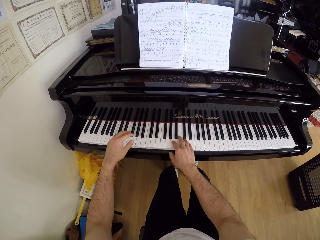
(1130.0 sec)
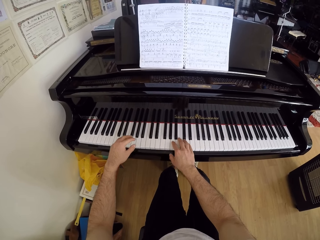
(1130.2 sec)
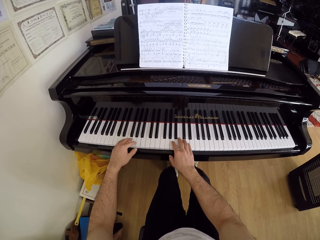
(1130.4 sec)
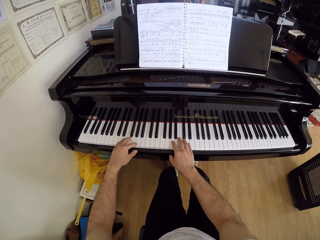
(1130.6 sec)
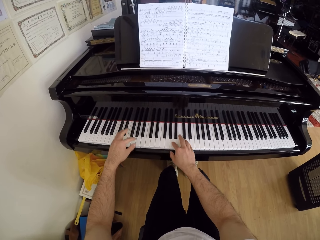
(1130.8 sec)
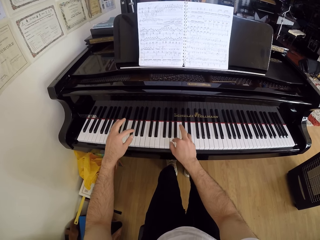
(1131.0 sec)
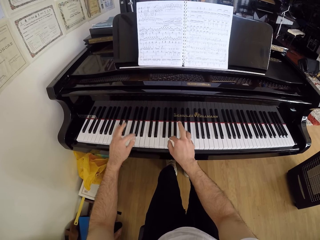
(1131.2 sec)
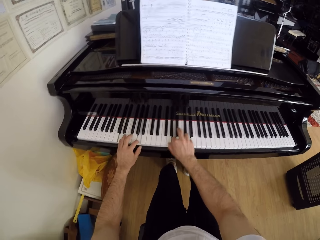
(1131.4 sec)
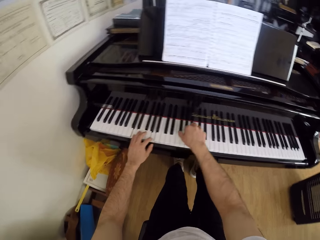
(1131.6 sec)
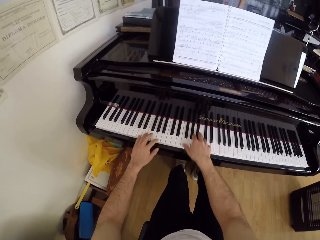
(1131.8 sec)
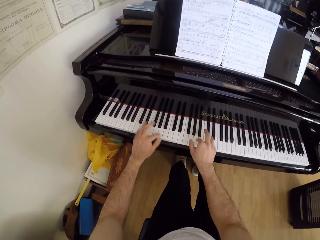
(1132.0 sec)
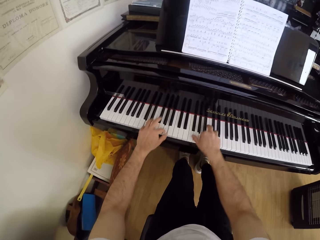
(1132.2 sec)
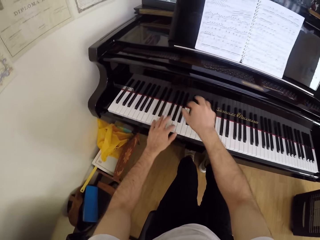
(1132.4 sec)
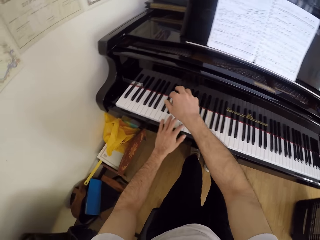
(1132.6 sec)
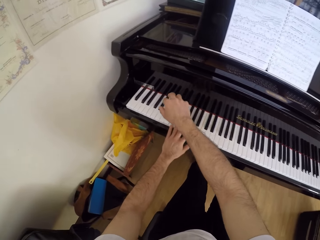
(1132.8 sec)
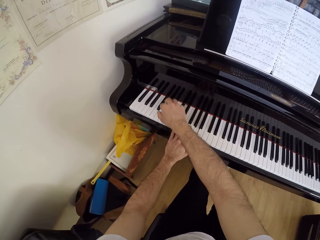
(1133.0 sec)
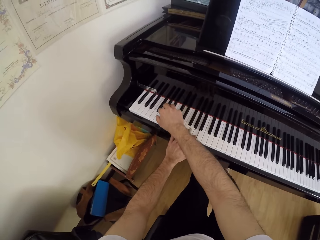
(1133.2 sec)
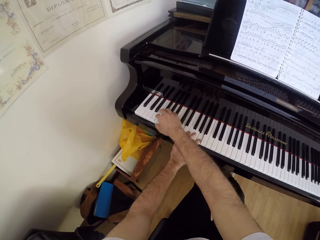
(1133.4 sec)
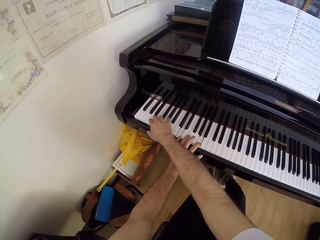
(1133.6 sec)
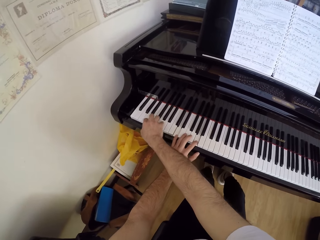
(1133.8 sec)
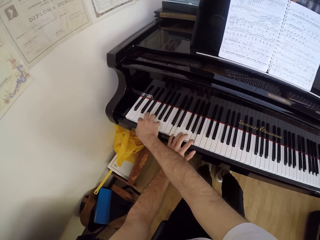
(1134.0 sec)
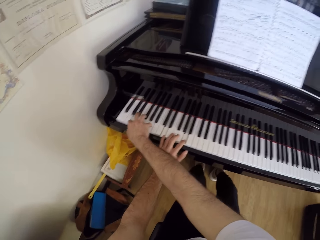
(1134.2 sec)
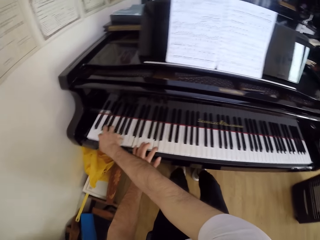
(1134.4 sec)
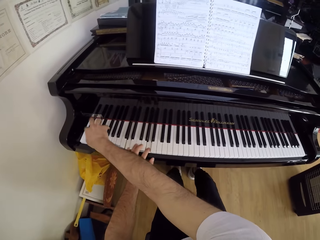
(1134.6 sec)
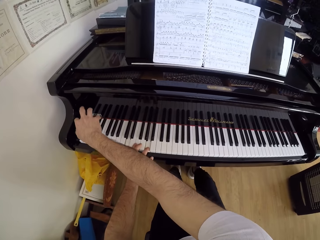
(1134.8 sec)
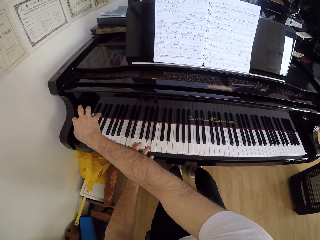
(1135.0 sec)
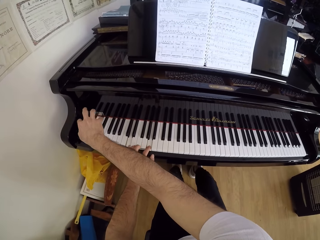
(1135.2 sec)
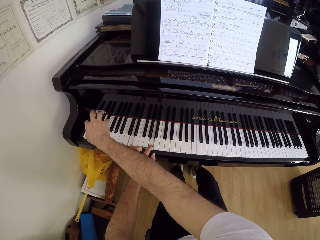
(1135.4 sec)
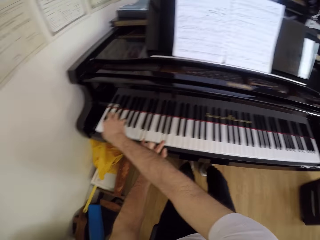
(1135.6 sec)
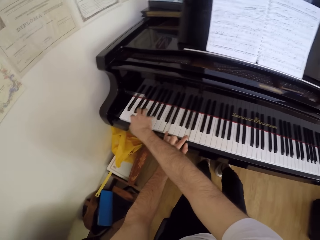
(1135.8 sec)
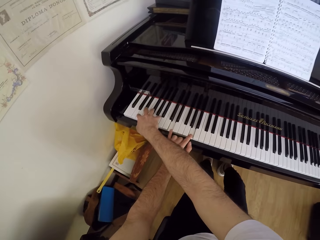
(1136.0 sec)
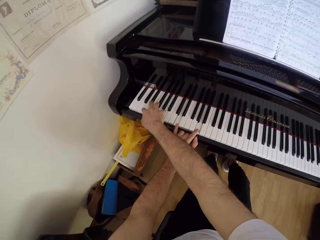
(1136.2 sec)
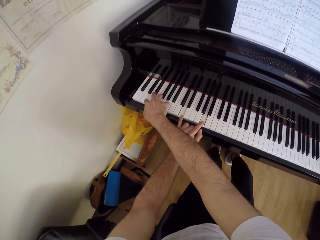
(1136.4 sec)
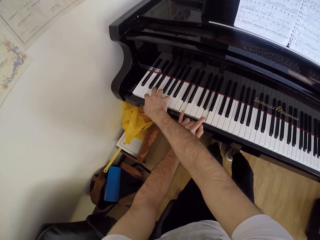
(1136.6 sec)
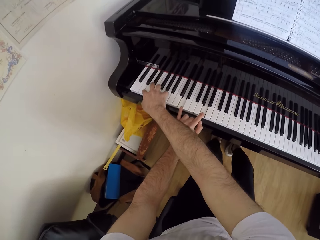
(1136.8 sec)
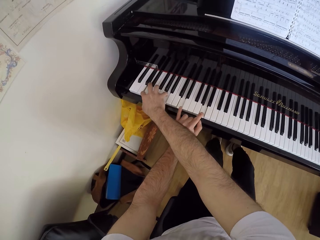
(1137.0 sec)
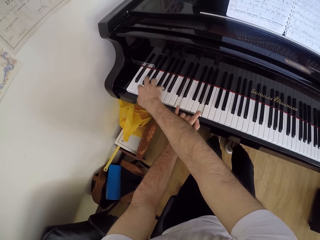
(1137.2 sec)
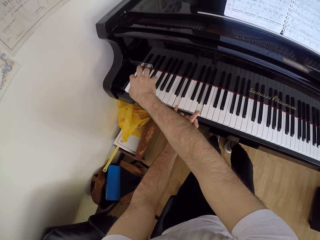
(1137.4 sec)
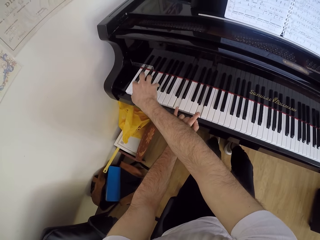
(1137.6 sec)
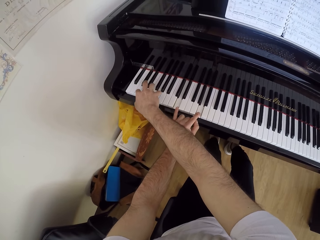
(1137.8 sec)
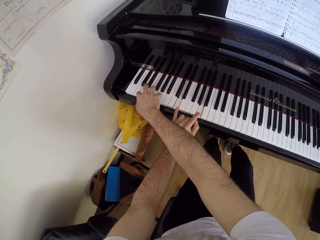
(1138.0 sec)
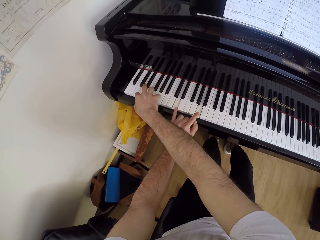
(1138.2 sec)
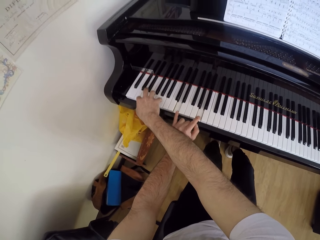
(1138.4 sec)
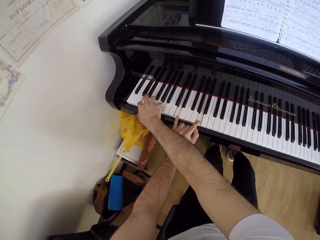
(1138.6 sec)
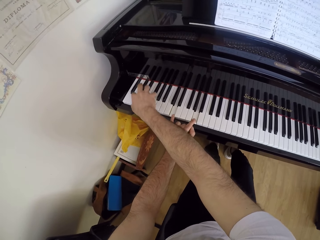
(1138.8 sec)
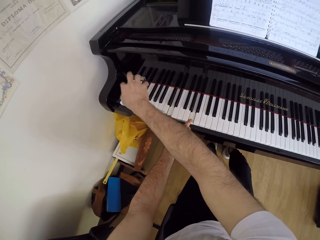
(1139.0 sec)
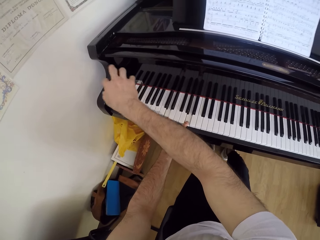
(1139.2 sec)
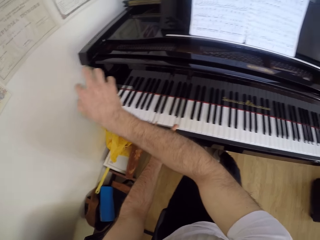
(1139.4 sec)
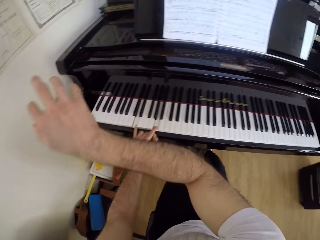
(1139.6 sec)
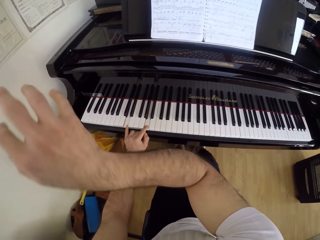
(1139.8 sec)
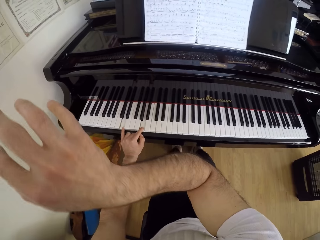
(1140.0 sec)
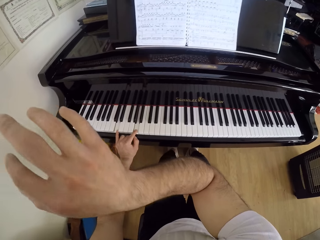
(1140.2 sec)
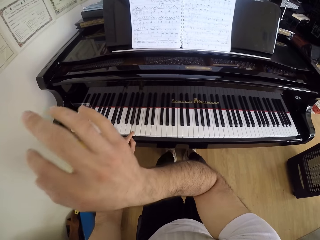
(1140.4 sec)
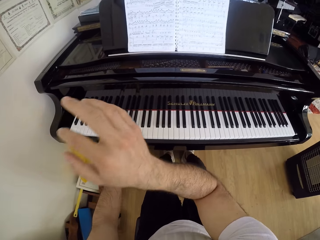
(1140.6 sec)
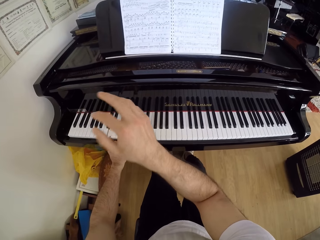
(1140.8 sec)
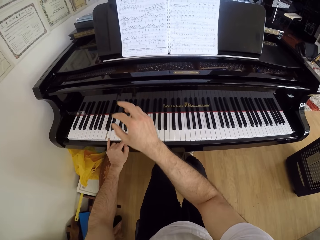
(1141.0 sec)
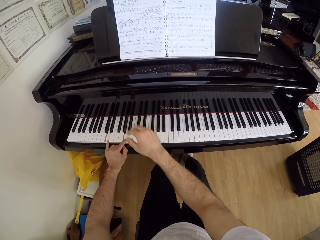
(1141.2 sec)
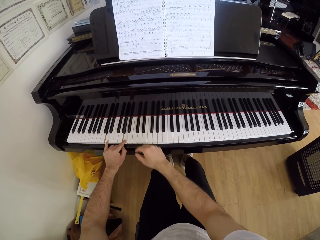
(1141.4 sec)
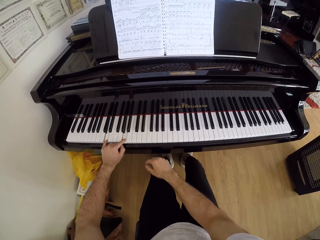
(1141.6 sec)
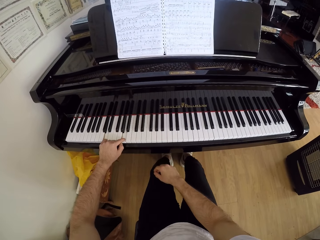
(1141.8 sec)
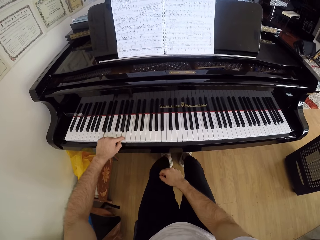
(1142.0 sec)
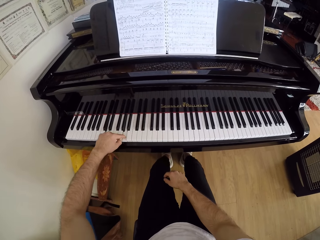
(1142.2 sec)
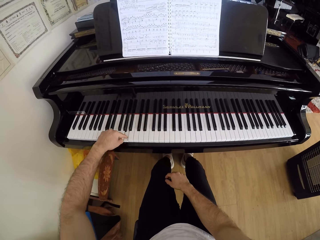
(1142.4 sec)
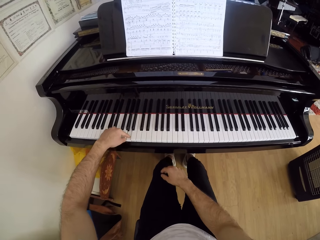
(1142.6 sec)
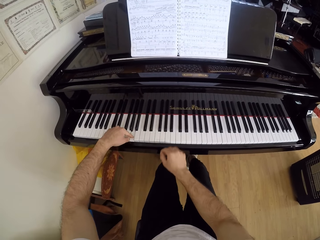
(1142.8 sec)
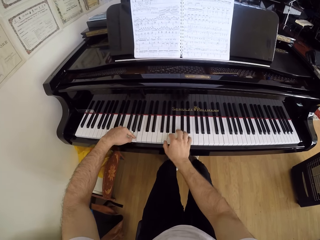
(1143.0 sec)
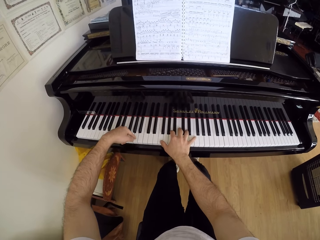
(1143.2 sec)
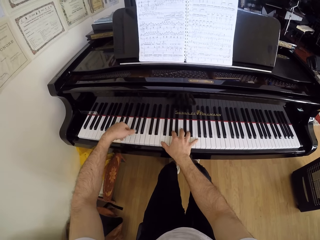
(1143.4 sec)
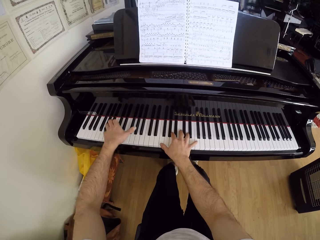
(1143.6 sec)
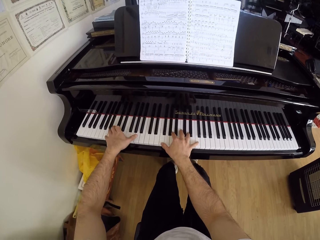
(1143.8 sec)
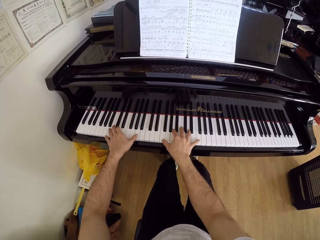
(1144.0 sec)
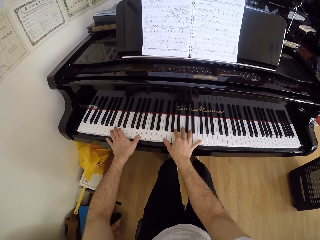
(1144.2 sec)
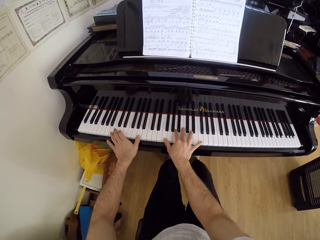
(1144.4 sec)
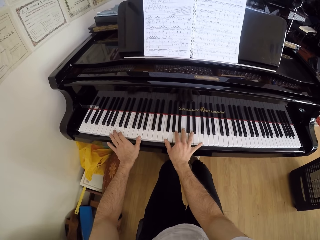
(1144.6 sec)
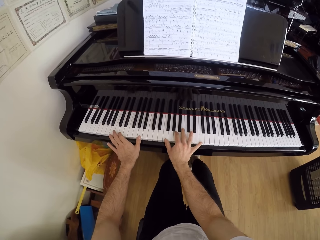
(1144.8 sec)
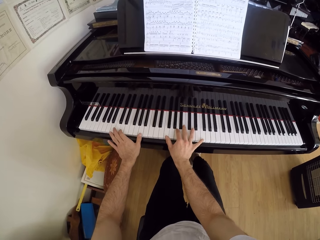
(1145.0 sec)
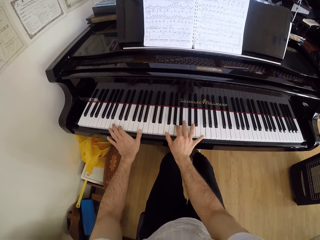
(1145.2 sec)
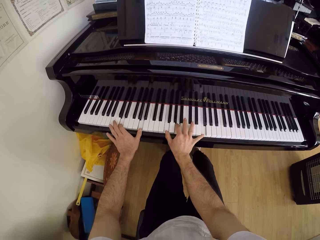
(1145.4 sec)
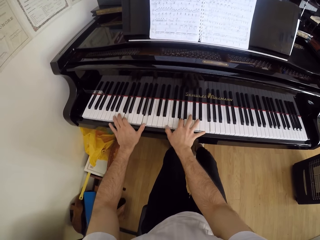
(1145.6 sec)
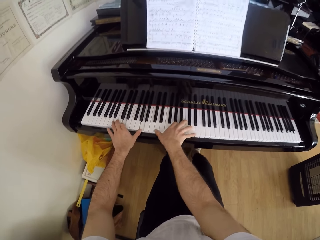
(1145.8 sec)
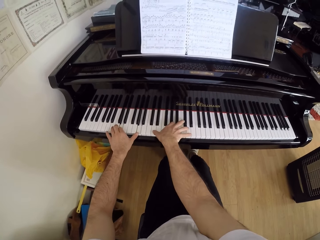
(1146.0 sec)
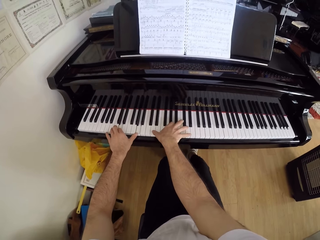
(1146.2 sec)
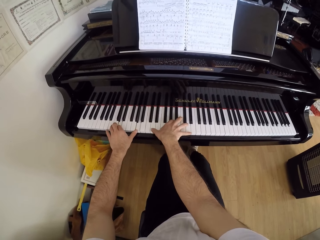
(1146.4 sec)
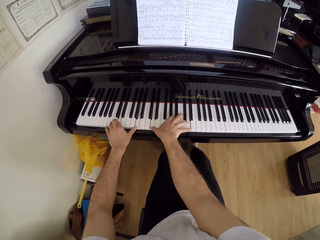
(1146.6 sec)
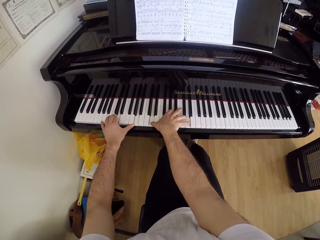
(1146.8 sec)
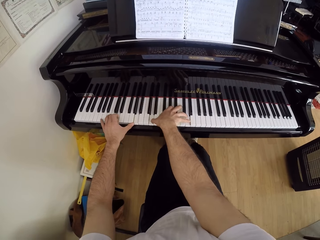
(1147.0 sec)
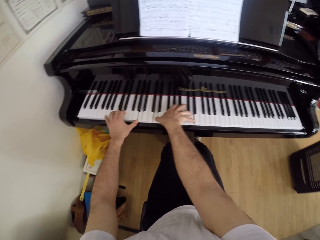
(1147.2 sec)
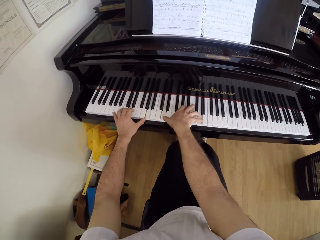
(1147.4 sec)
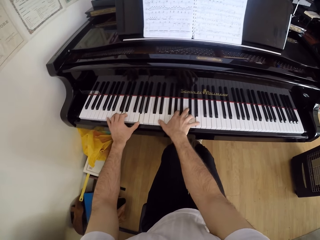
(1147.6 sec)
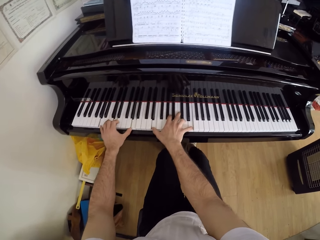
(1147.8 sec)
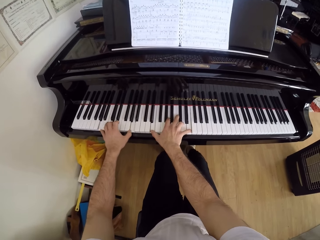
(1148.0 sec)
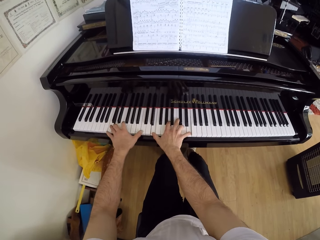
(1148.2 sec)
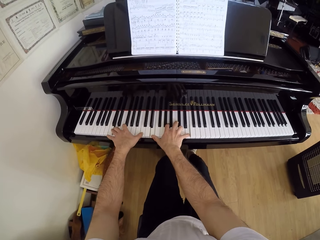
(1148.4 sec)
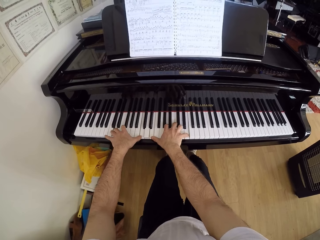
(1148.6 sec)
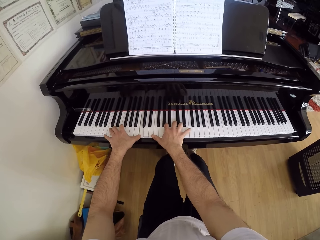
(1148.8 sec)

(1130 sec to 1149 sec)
The camera wearer moves the hand. He drops his right hand on his body. He plays the piano with both hands.

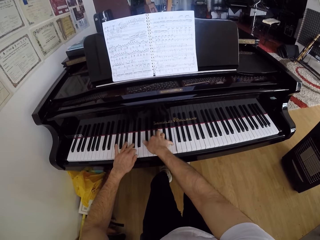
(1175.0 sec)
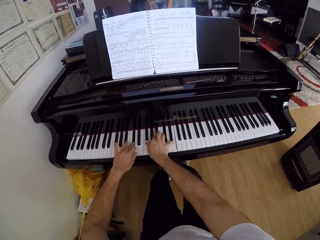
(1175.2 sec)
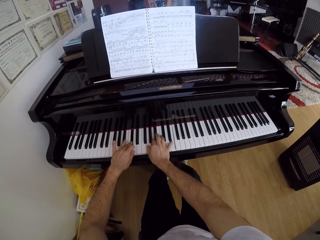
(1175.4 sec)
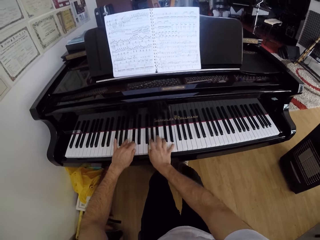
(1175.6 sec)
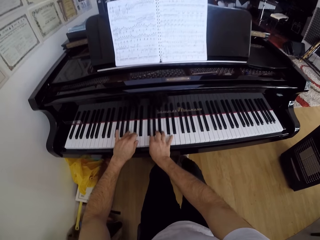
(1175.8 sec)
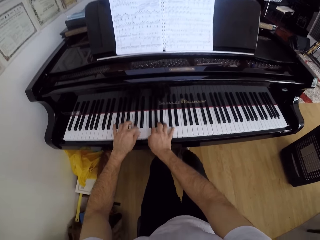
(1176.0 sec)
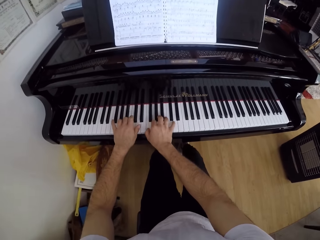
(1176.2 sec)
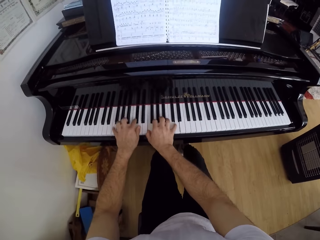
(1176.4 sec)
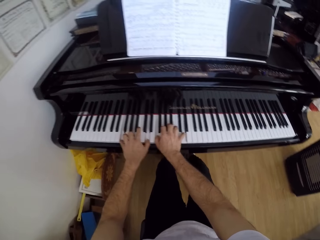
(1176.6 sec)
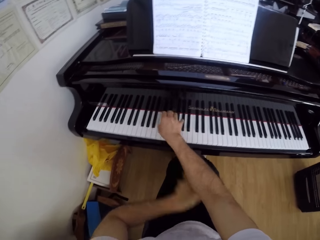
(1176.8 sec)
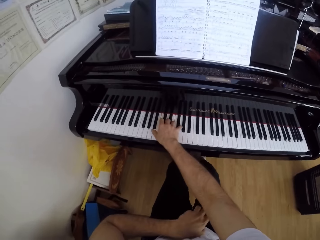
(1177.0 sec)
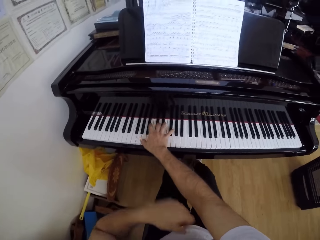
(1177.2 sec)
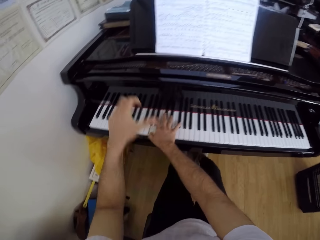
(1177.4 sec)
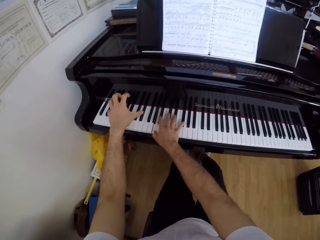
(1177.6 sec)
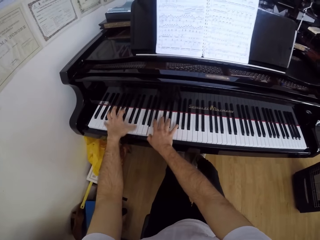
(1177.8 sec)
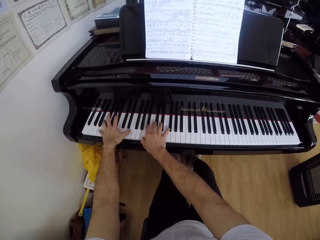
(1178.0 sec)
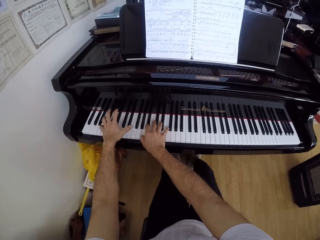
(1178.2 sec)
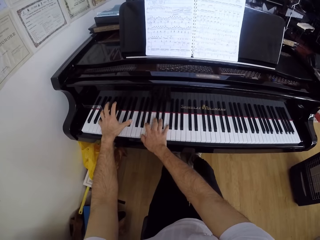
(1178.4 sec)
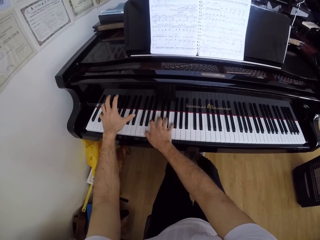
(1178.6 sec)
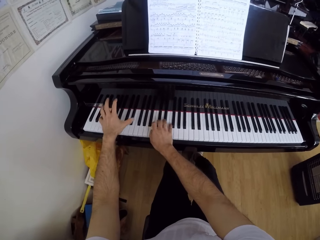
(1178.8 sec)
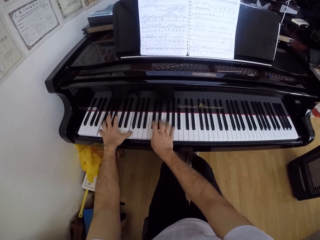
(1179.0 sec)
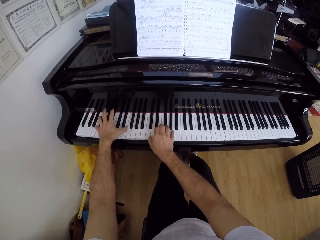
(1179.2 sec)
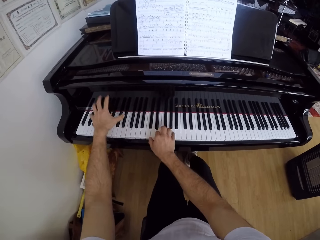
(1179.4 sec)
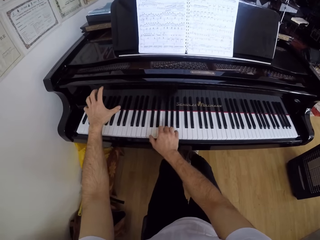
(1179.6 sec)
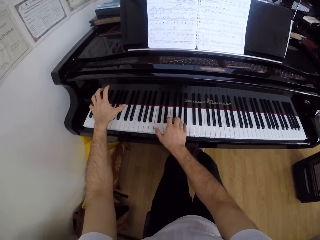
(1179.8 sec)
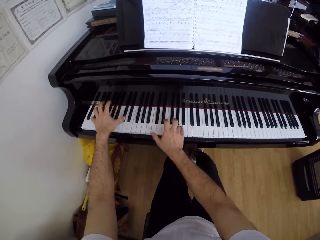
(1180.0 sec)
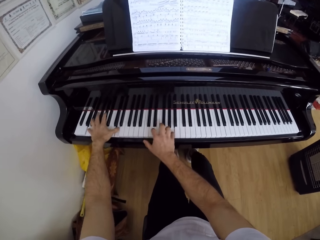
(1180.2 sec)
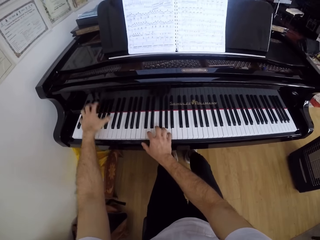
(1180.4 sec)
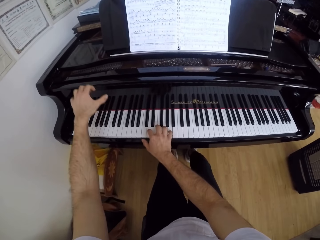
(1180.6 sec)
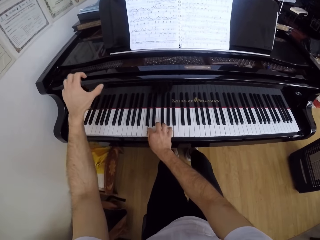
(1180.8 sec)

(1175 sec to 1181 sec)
The camera wearer plays the piano with his right hand. He moves the hand. He plays the piano with both hands.
